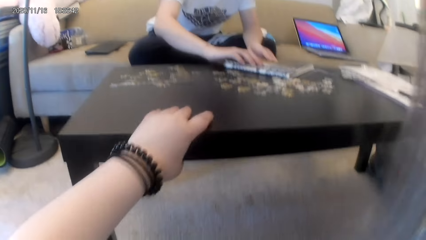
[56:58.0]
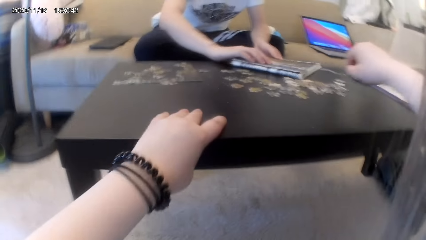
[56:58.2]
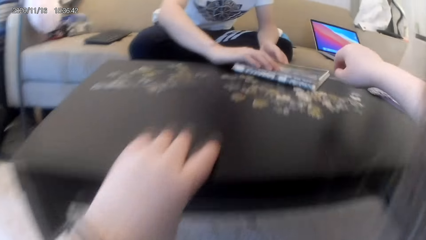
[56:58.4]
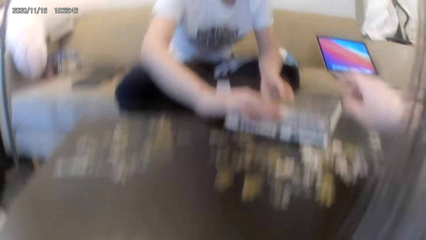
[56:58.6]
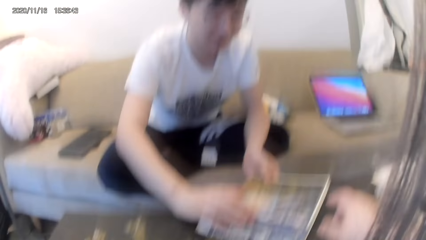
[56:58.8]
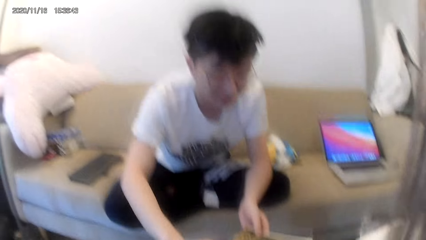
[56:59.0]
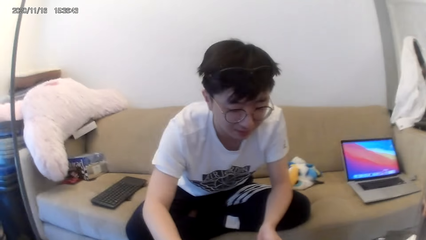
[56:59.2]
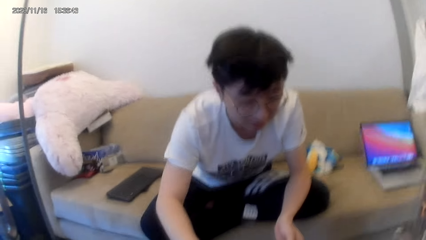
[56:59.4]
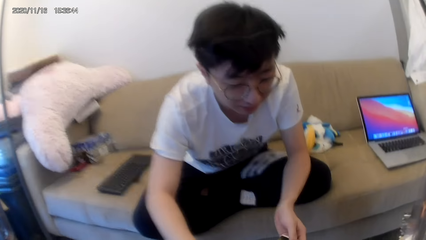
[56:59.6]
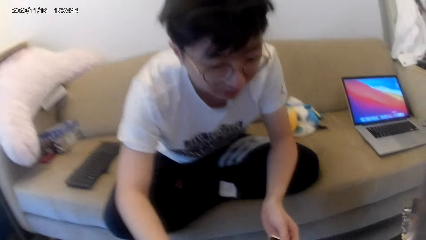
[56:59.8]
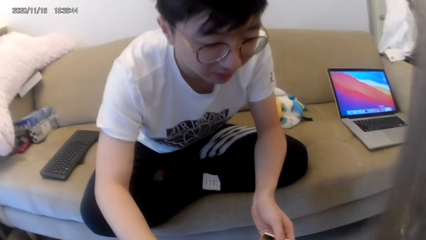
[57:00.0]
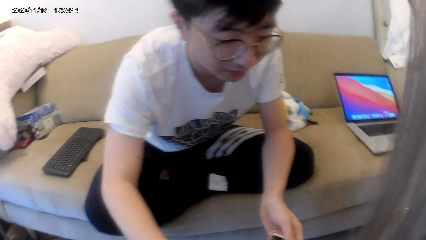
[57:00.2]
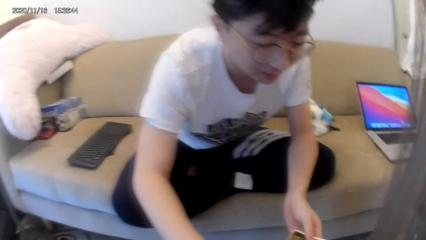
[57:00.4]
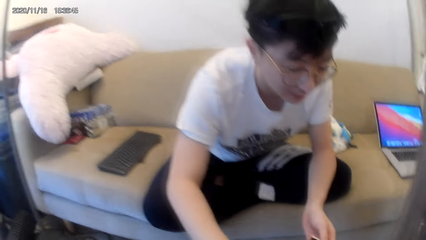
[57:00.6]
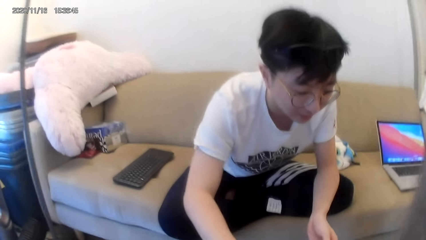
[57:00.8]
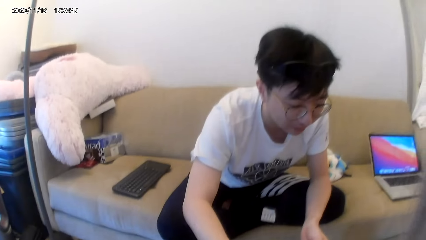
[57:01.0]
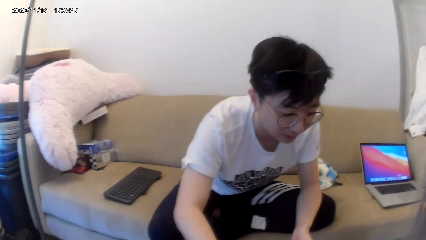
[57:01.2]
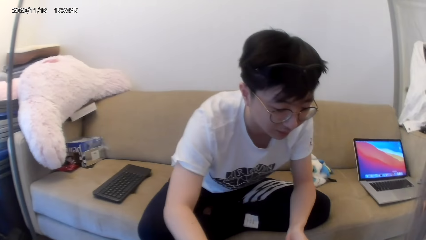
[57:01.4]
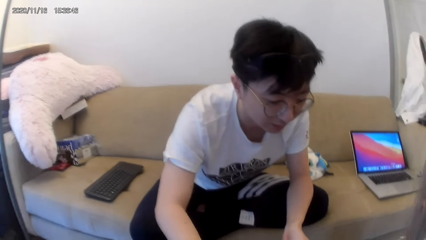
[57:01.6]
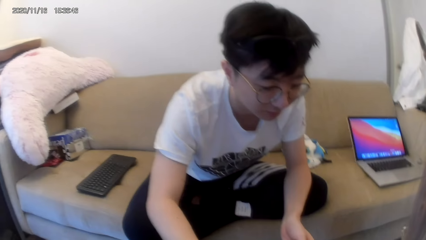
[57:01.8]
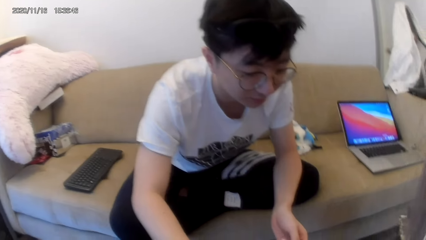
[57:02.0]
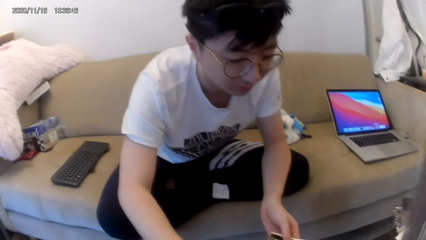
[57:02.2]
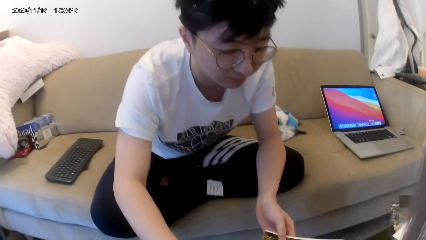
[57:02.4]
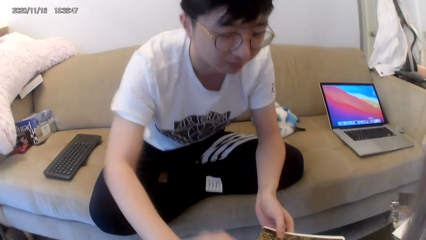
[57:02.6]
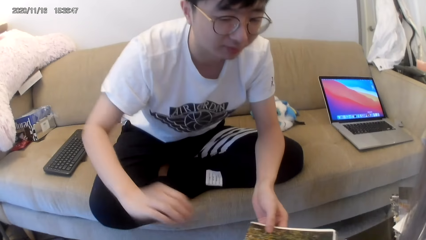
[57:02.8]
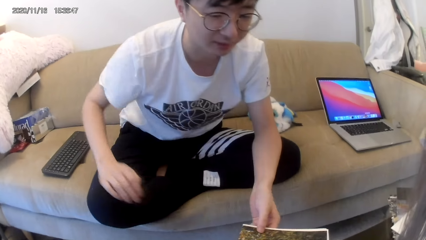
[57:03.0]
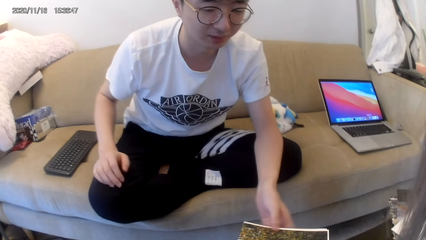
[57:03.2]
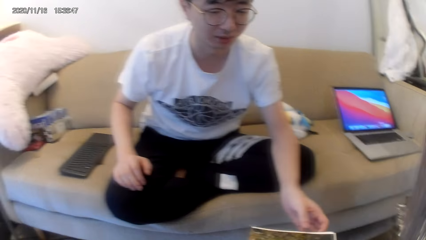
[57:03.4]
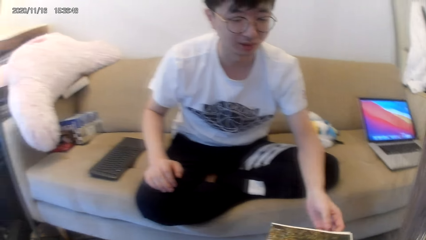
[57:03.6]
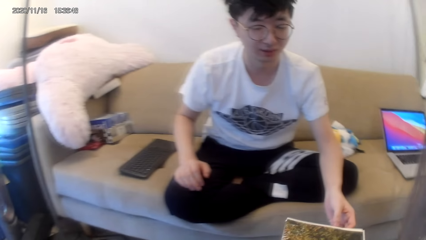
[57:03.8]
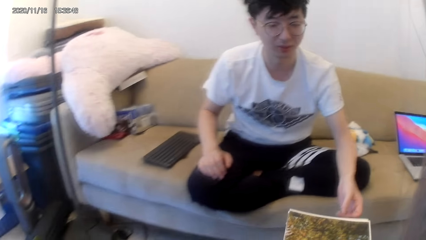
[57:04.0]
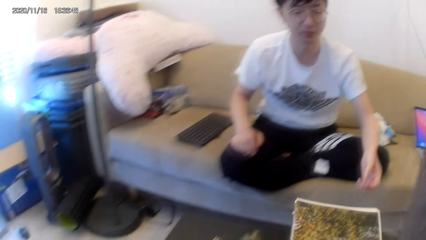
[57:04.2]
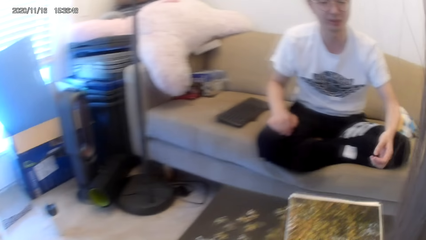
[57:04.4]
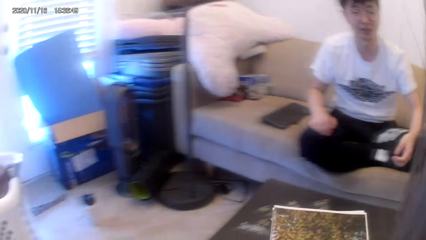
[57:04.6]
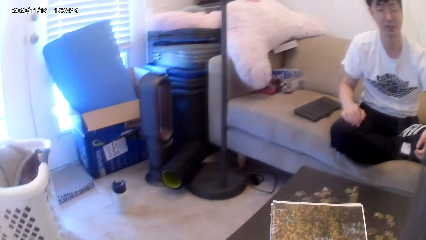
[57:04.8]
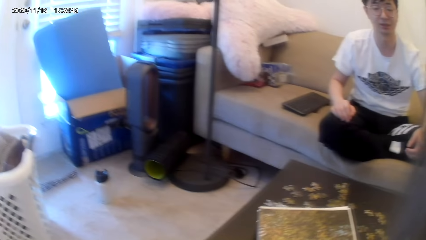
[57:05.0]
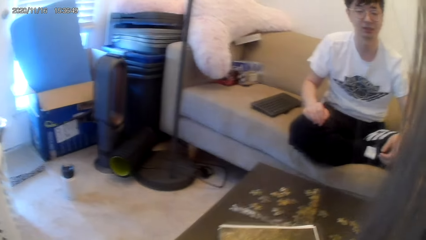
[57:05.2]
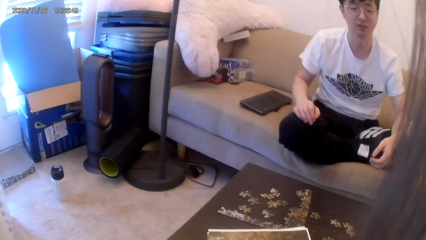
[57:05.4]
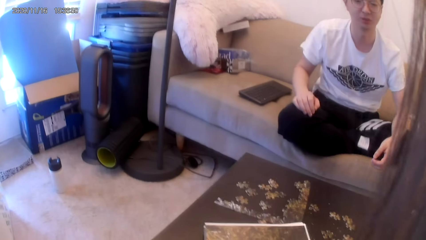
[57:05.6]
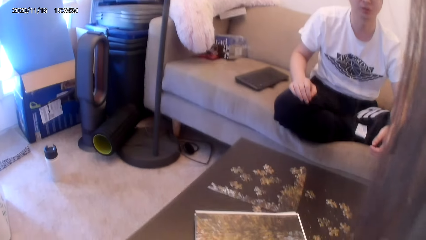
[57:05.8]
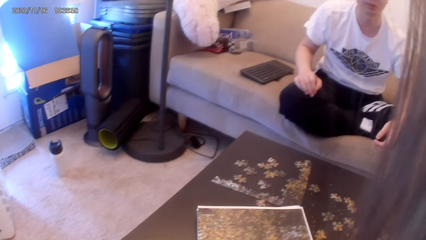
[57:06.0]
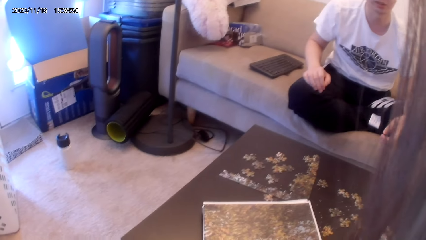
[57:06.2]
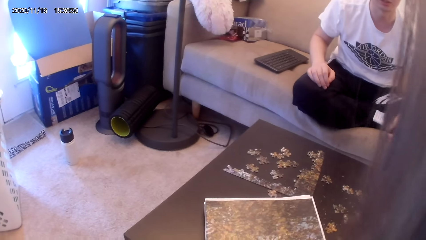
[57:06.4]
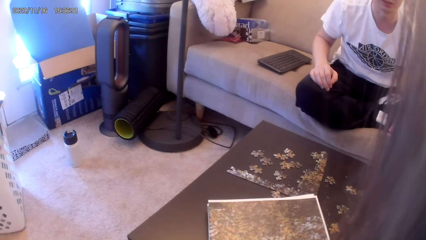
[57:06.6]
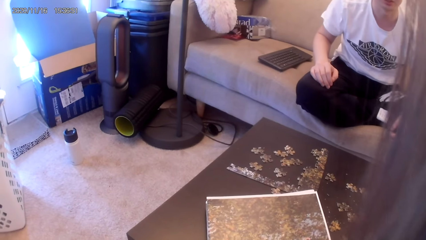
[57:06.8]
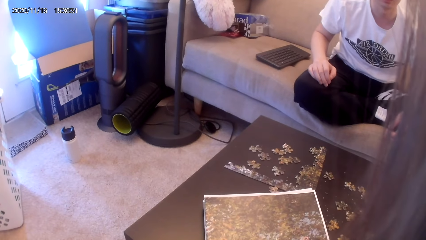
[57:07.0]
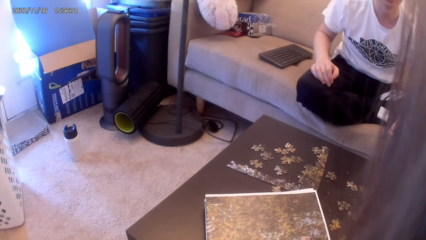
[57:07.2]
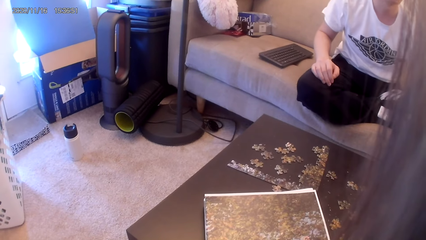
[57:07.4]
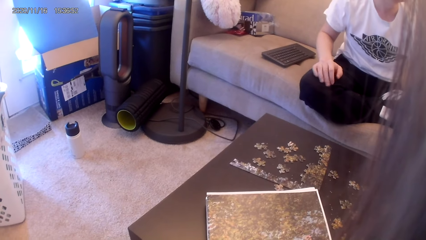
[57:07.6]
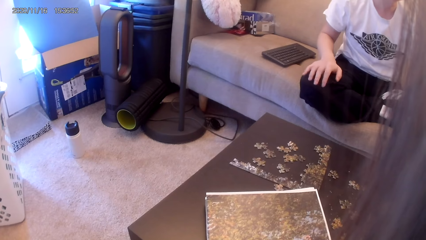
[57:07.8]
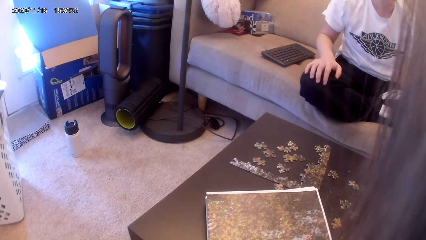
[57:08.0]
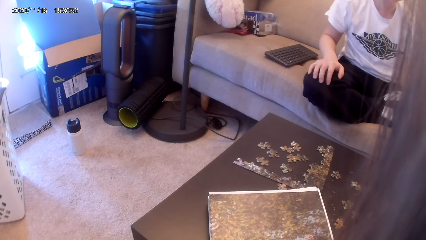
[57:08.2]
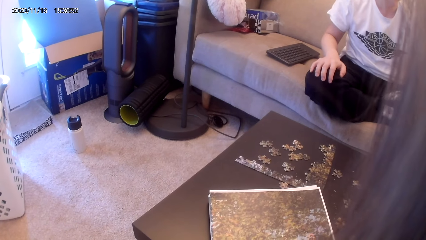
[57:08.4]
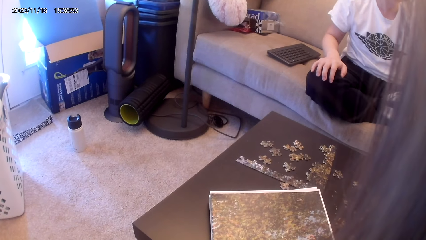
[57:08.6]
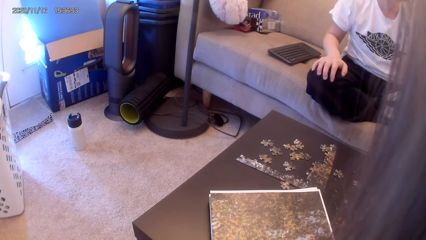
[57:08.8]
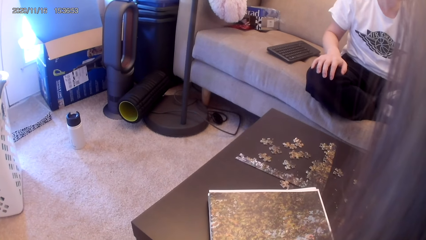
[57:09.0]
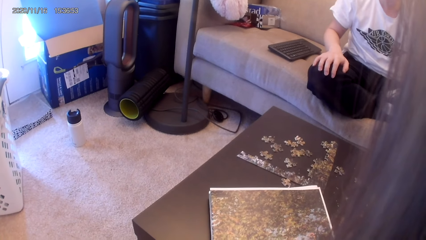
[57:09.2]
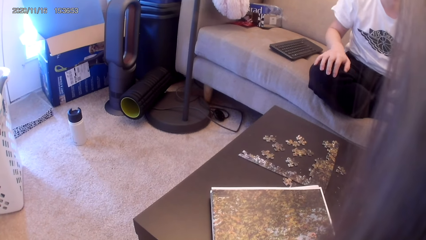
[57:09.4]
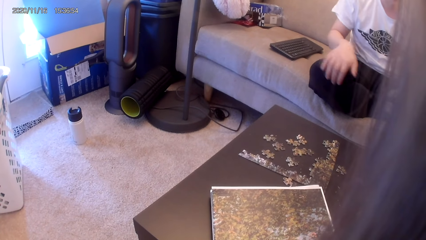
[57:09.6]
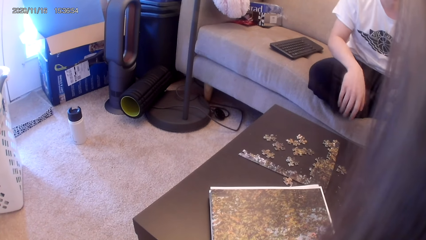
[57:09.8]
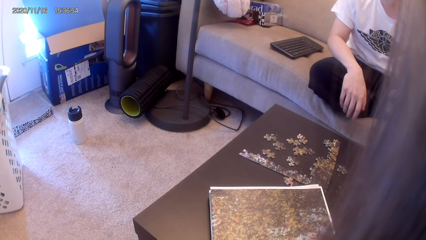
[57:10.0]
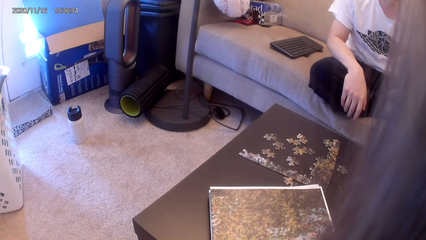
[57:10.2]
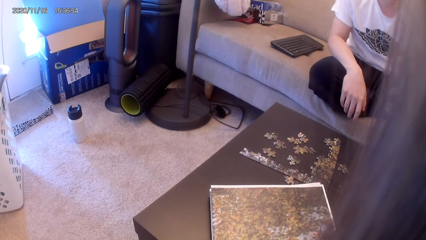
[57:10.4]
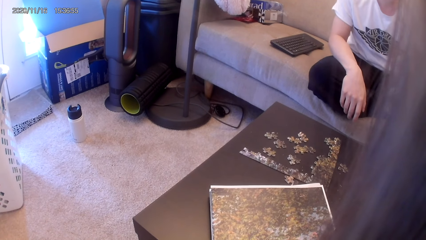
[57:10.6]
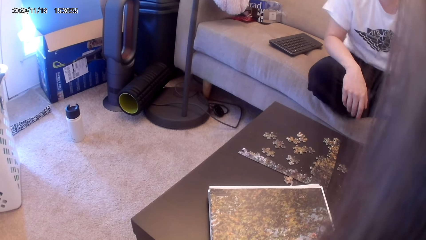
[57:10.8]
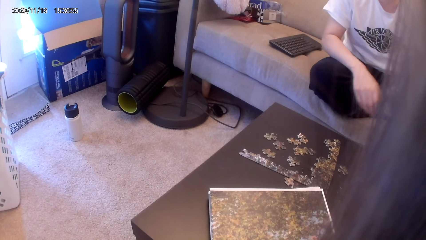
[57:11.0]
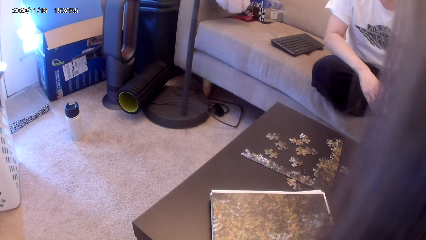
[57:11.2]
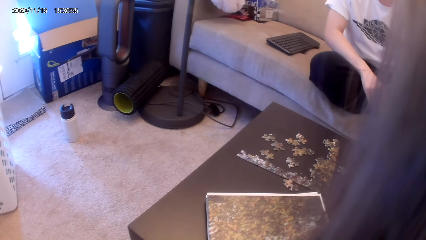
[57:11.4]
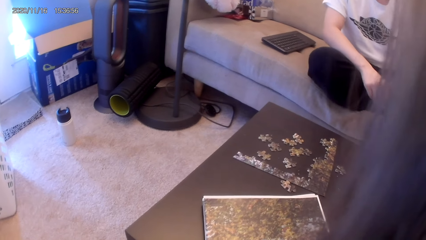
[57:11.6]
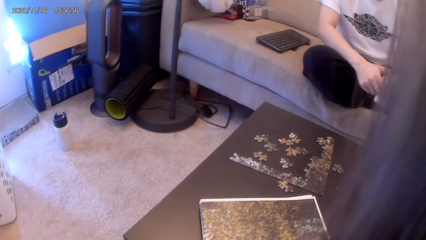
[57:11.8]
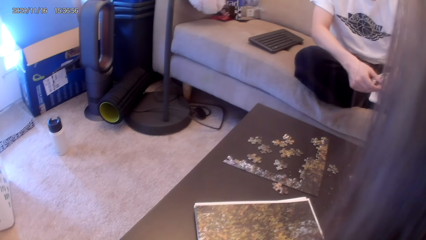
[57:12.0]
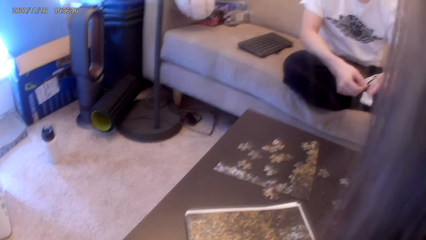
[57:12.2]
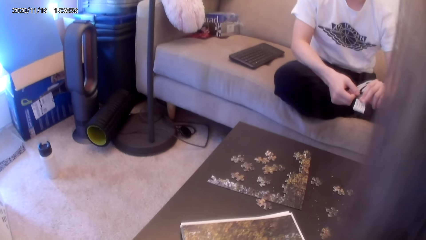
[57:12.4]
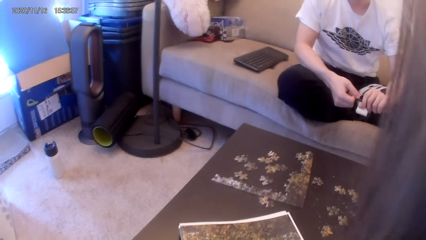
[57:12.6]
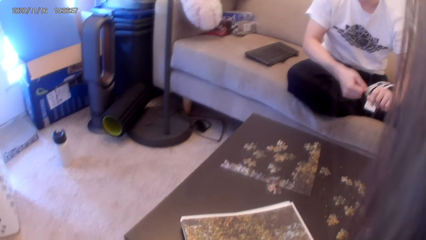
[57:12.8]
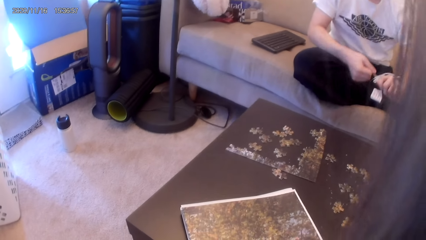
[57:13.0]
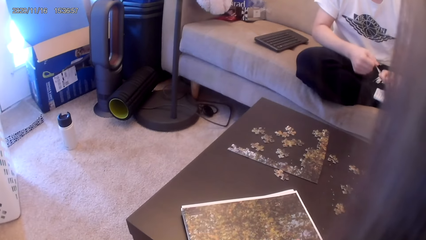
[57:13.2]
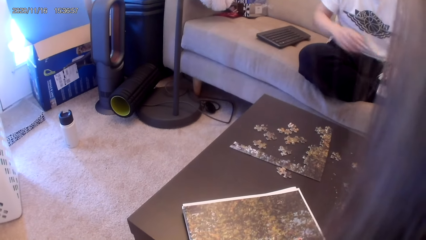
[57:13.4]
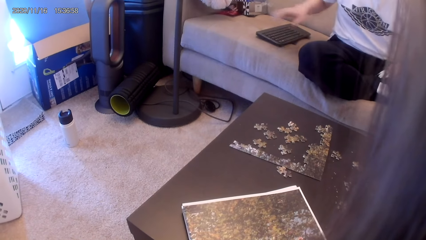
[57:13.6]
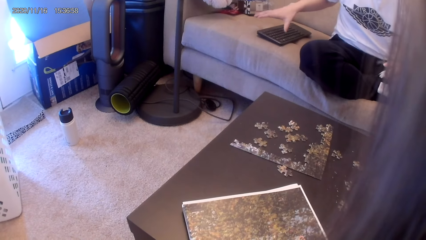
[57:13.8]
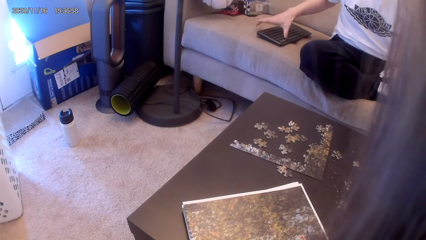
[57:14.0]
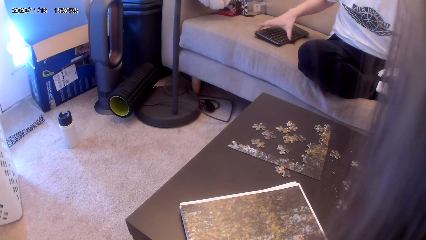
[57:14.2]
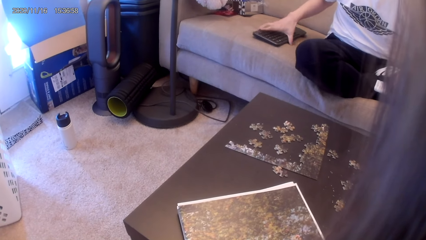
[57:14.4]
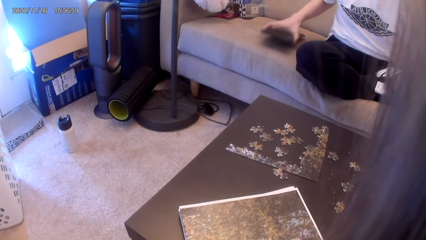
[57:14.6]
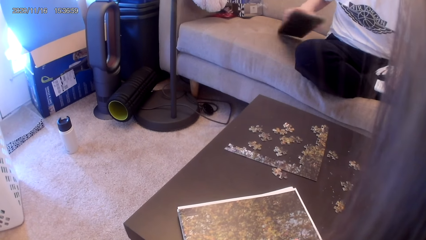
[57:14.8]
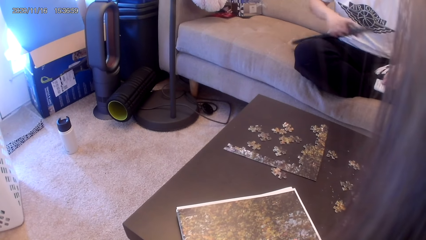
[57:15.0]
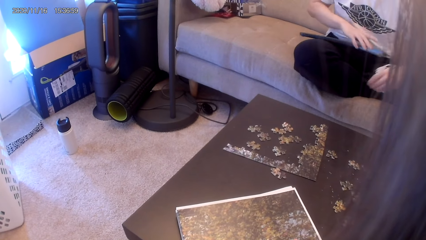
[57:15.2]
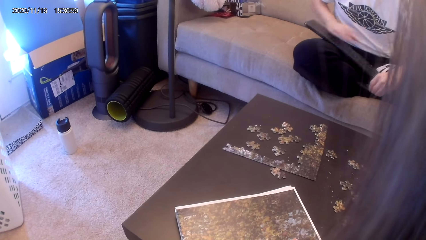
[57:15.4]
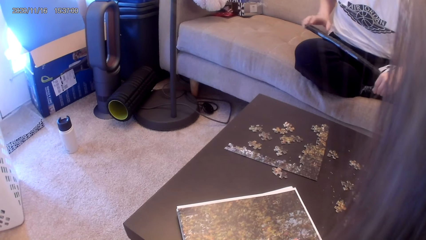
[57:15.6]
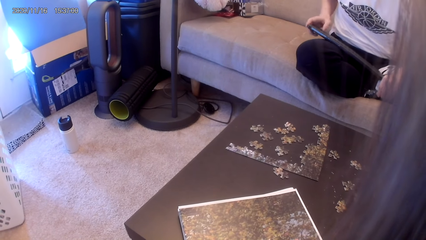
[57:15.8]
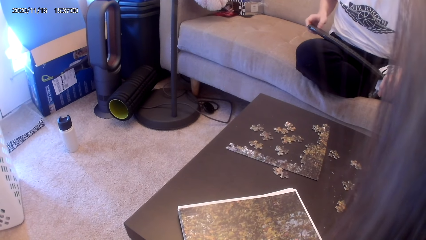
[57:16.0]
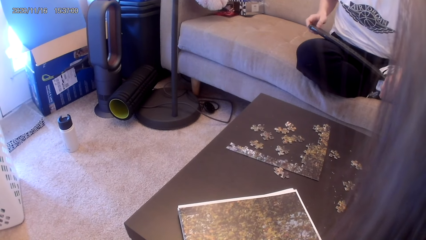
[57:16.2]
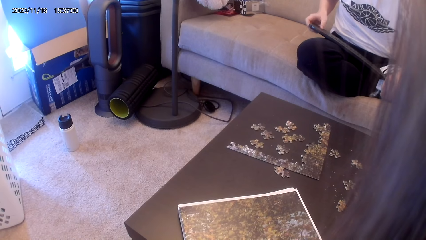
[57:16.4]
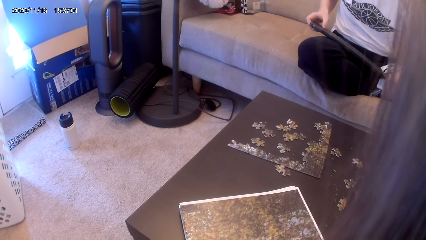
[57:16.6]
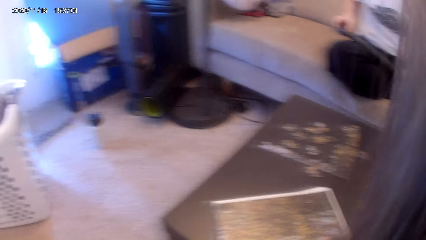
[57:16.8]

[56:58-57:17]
The camera wearer reaches for something. A man converses with the camera wearer. The man leans backwards. The camera wearer converses with the man. They hold the magazine. The man converses with the camera wearer. The man picks up a keyboard. The camera wearer looks left. The man places the keyboard on a lap.
